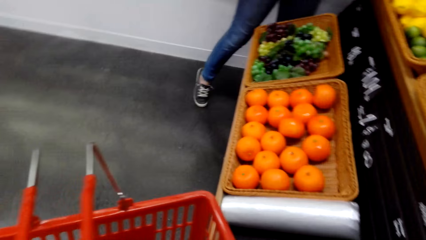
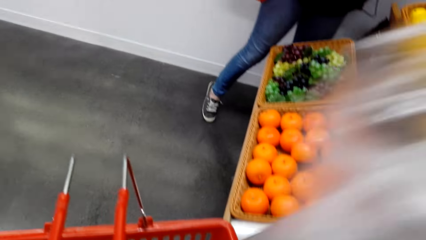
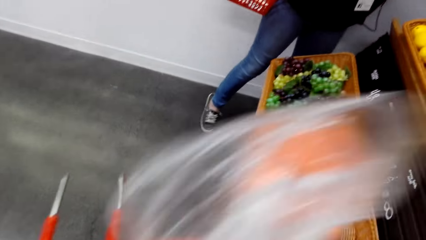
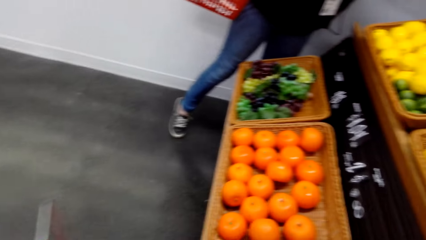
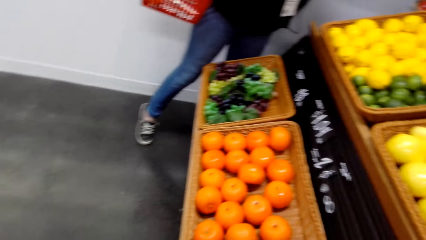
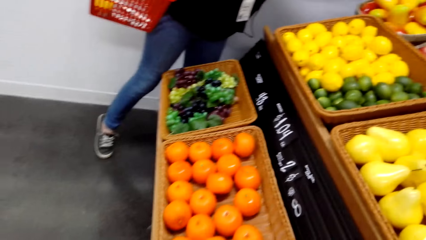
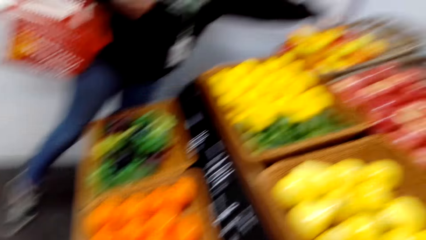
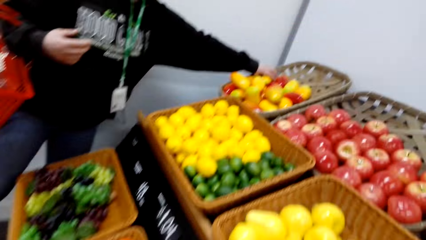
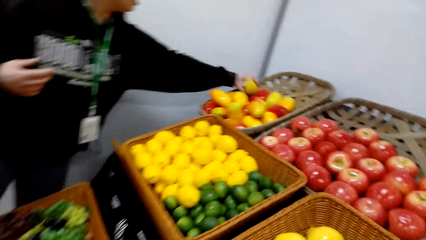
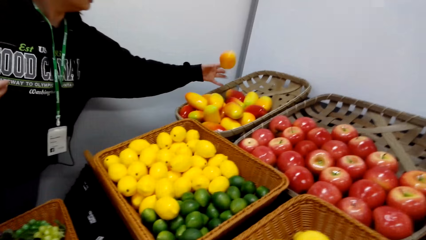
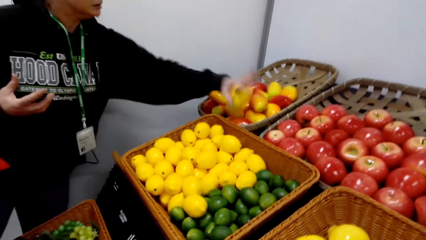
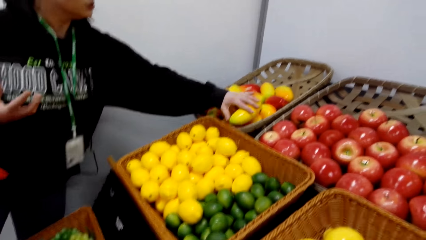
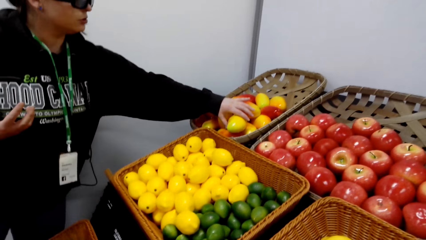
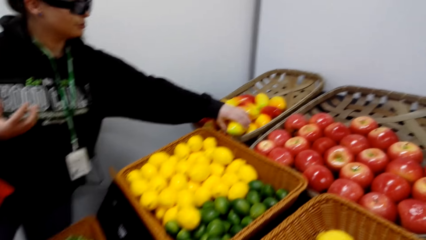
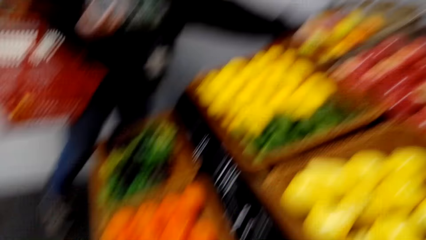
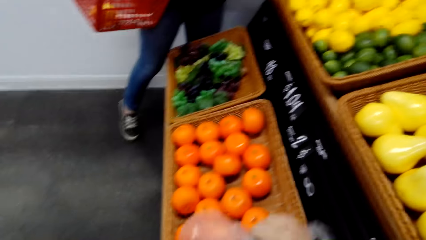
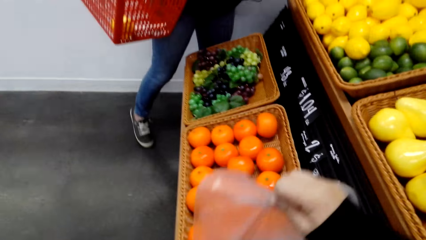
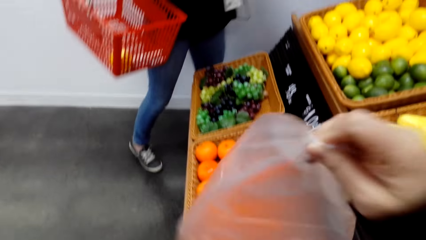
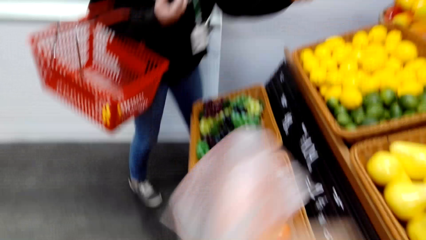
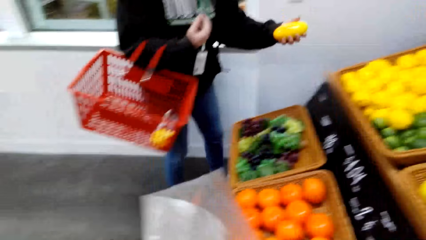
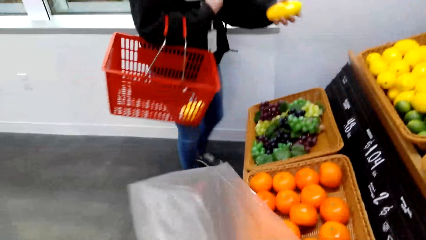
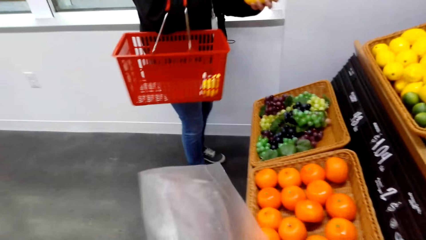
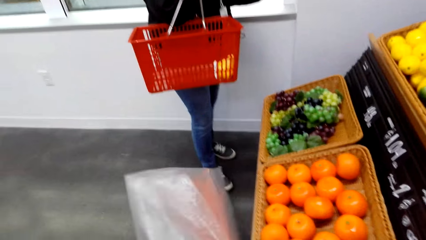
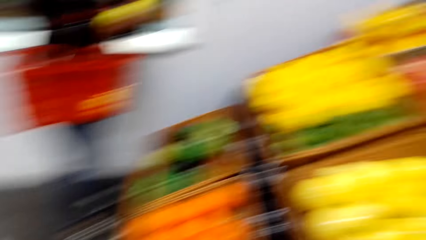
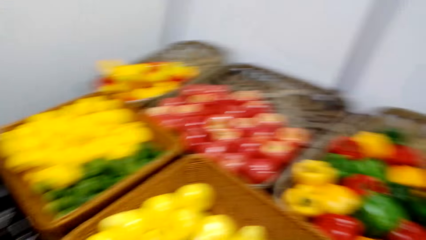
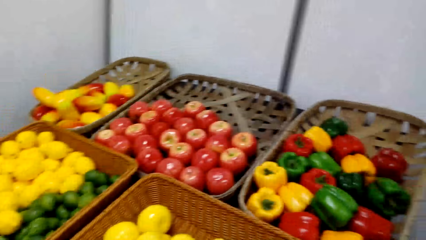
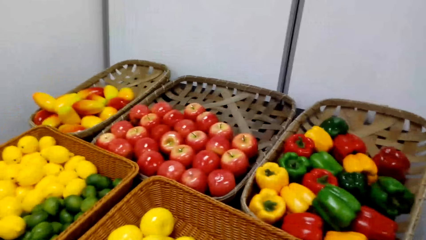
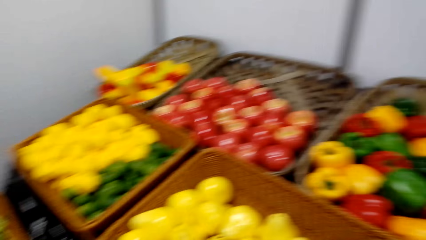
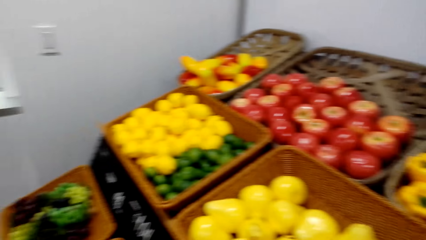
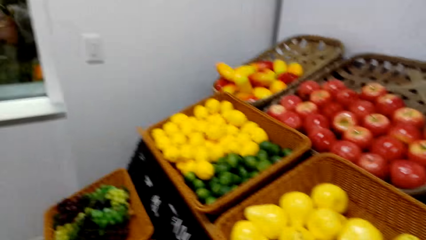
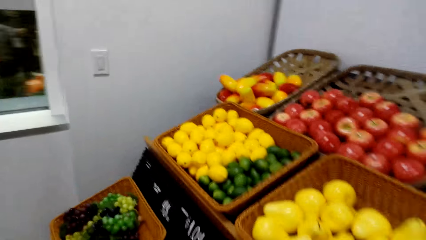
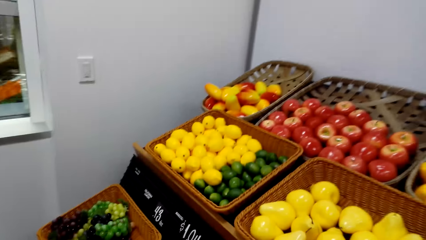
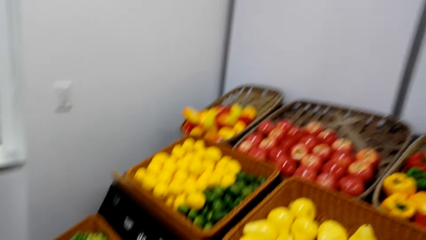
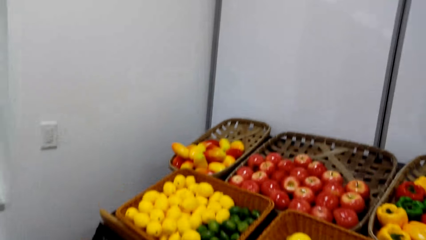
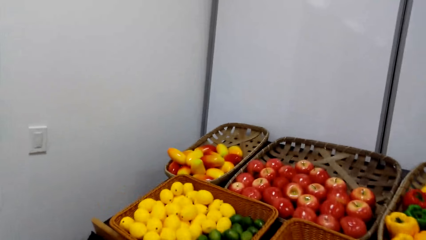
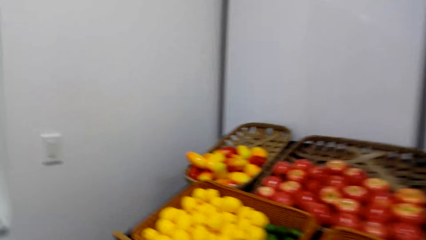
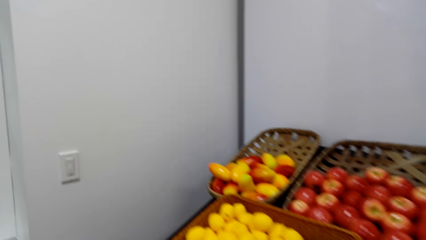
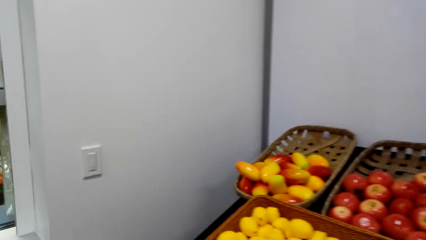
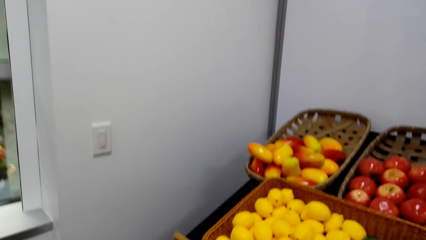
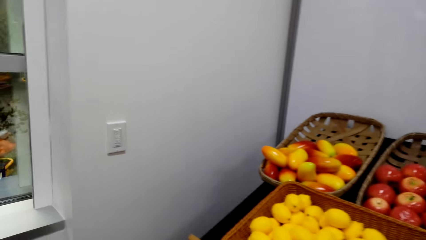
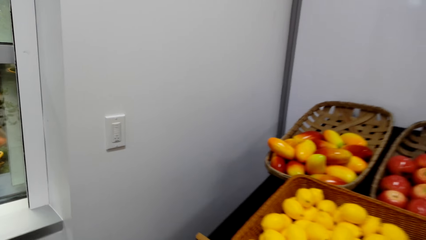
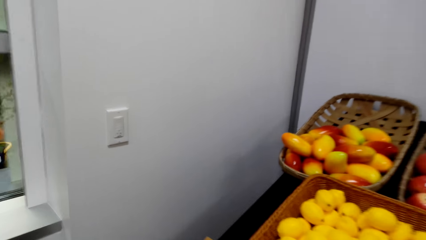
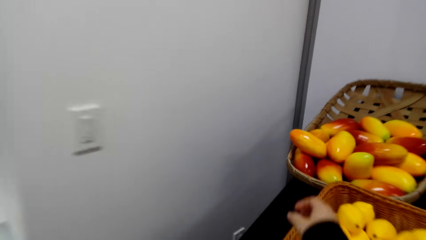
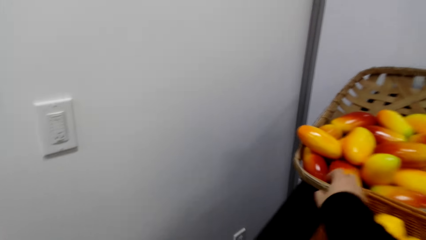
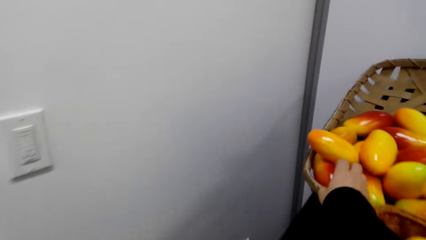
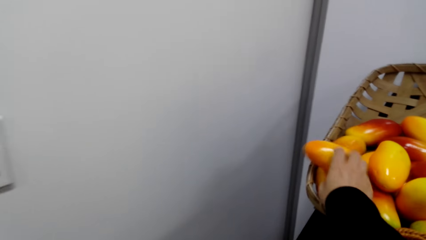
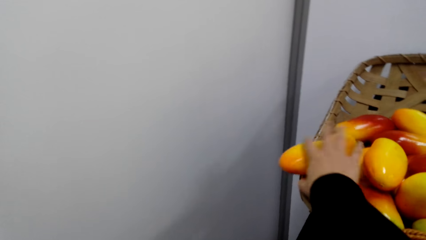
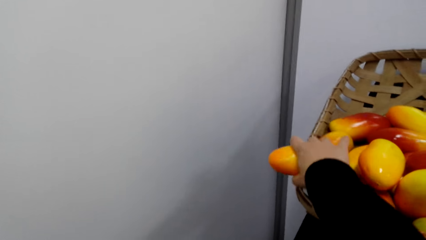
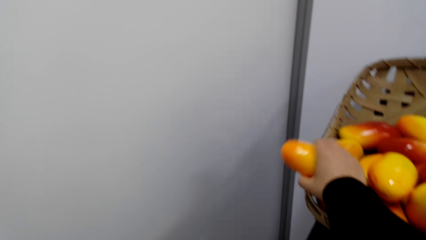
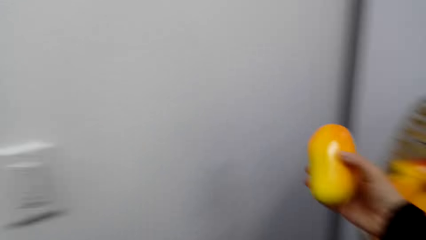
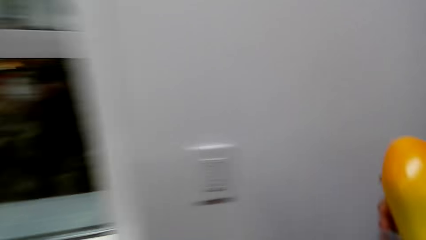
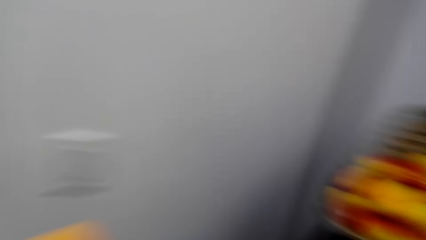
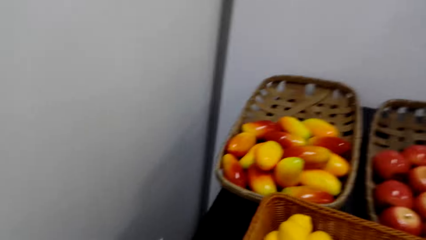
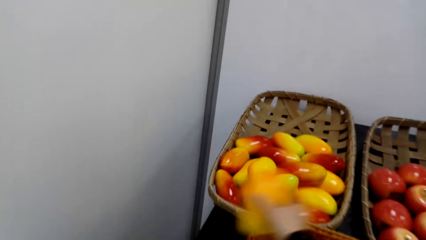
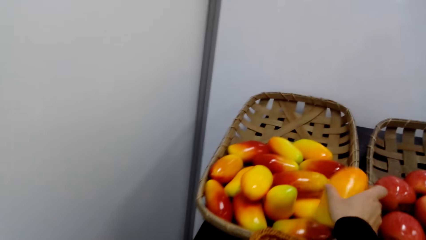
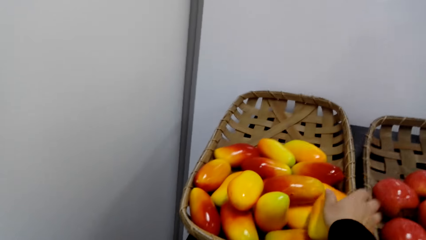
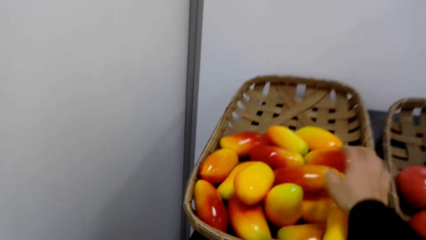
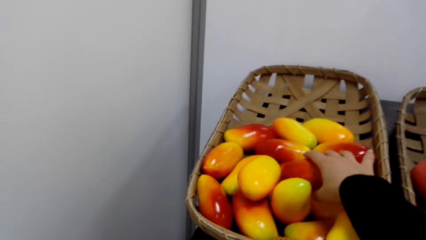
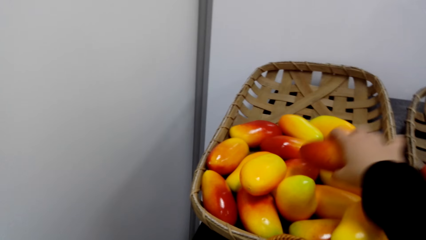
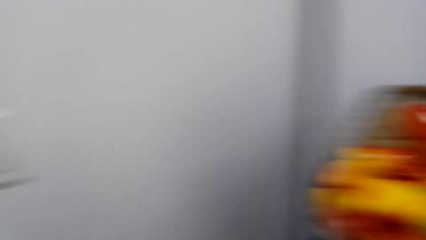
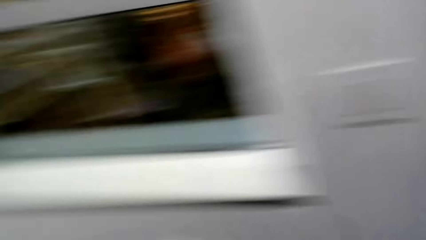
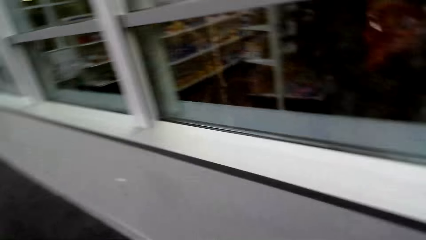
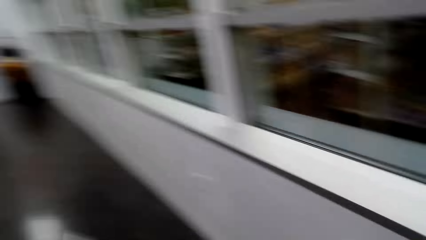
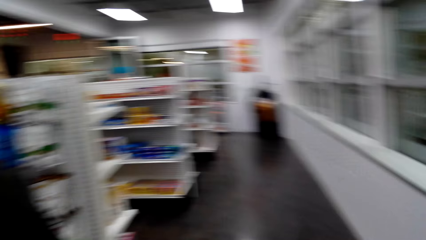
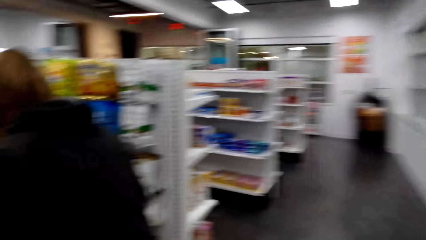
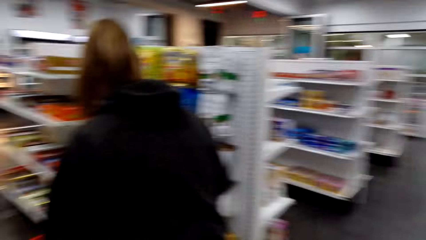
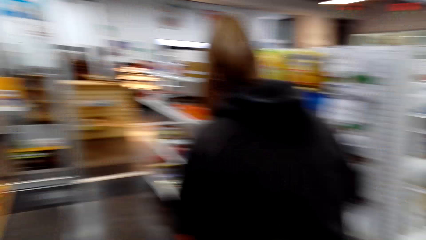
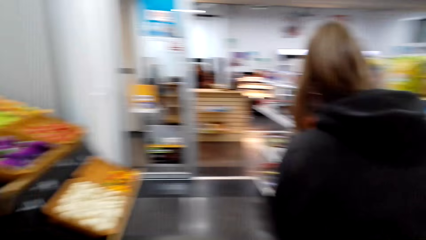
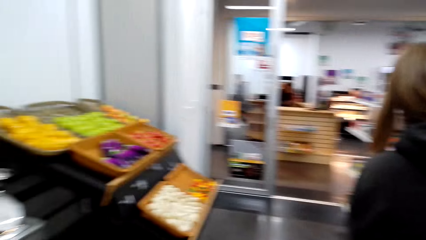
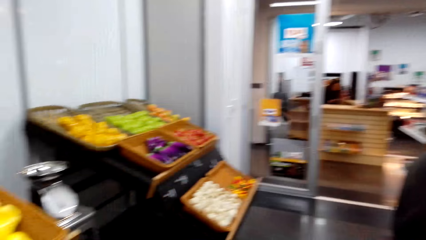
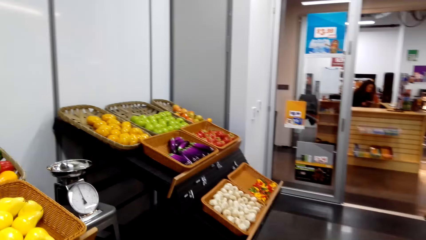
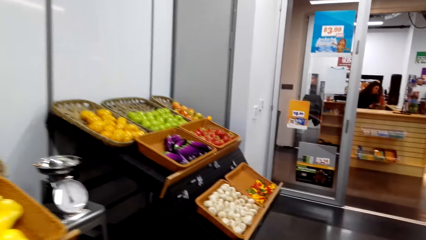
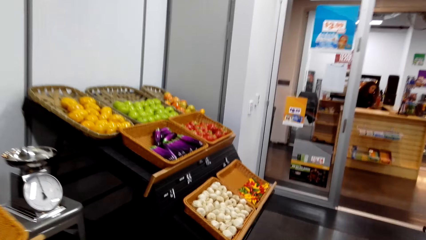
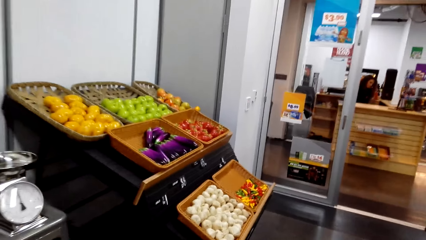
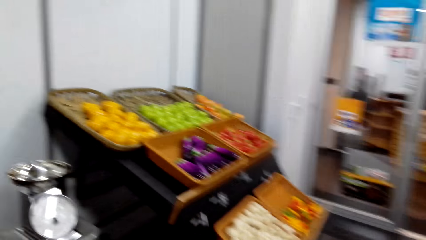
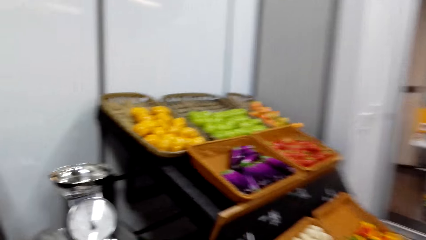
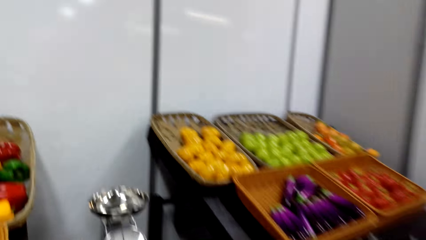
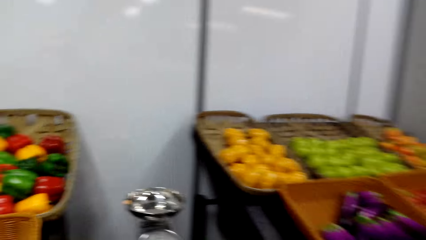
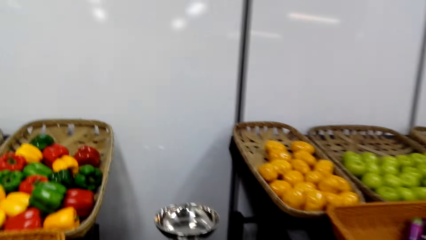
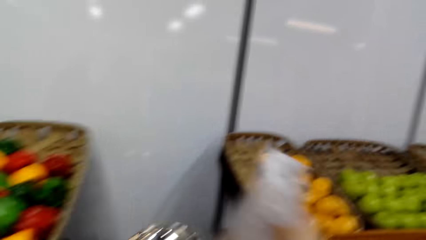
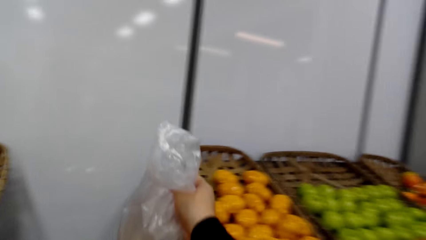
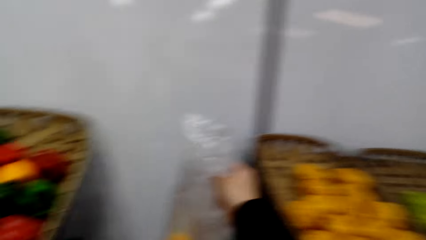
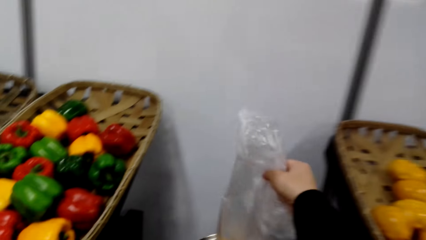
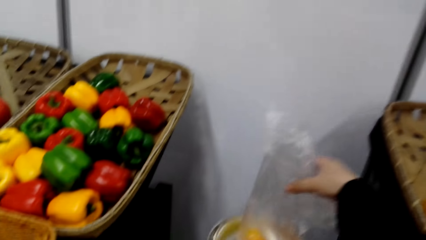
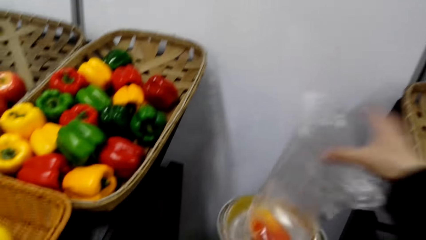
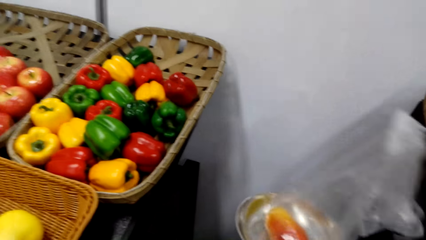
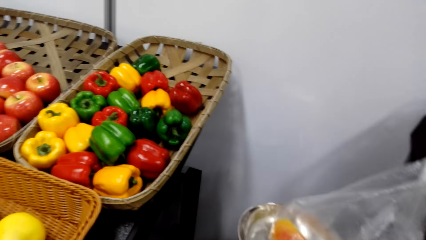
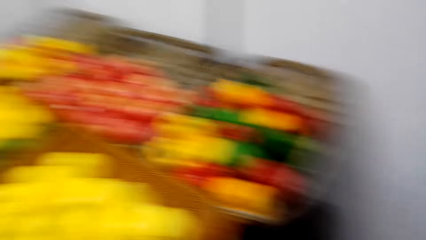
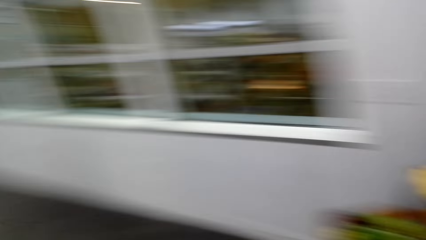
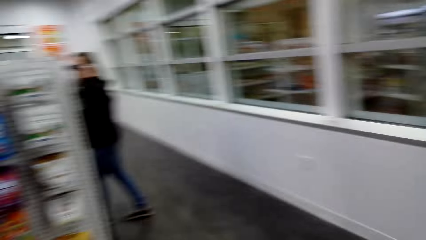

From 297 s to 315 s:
The camera wearer picks up grapes on a weighing scale. They put the grapes in a cart. A woman picks mangoes on a tray. The camera wearer converses with the woman. They straighten a nylon. They pick up something in the fruit counter. They walk in a supermarket. They pick up mangoes on the tray. They put the mangoes on the tray. They pick up the mangoes on the tray. They look around. They put the mango in the nylon paper. They walk in the supermarket. They put the mangoes on the weighing scale.
